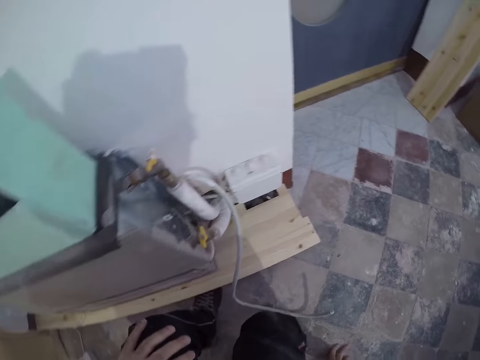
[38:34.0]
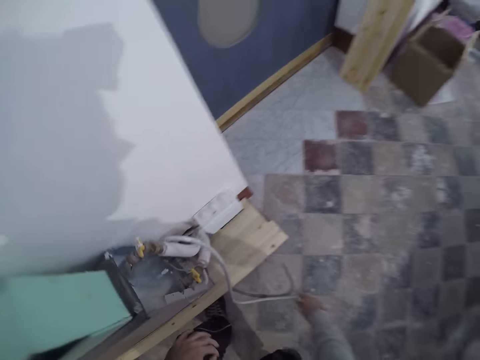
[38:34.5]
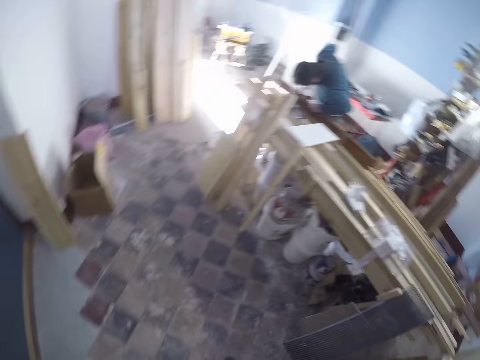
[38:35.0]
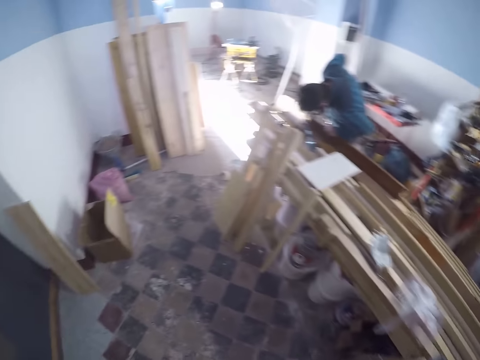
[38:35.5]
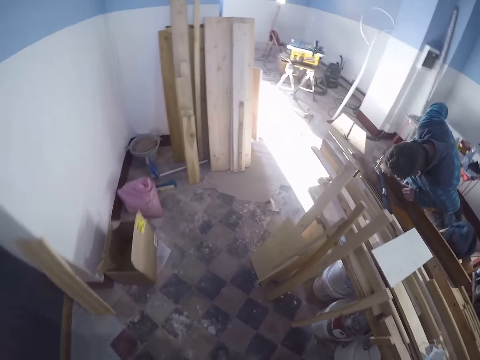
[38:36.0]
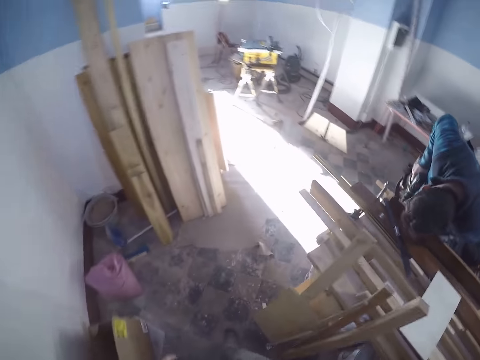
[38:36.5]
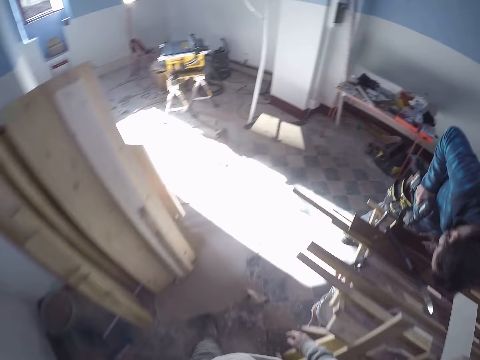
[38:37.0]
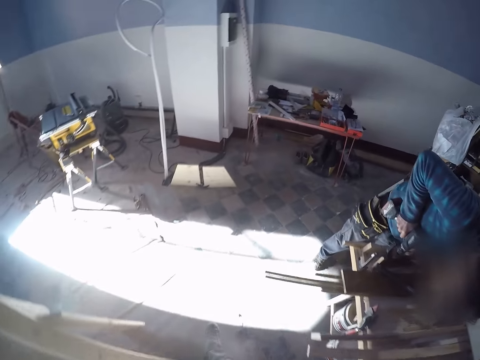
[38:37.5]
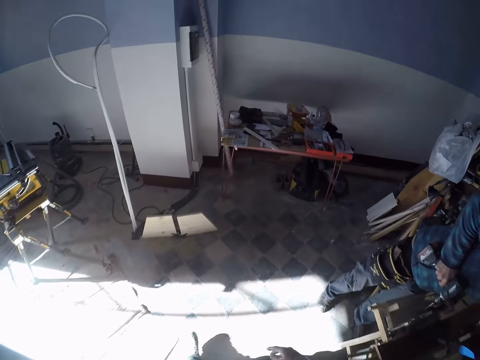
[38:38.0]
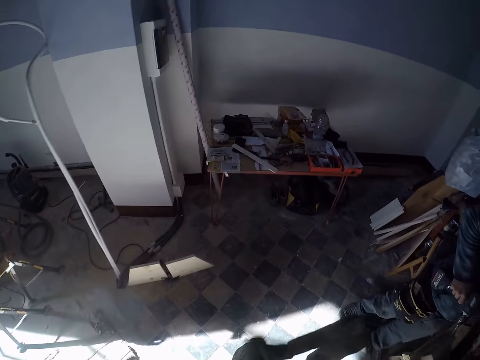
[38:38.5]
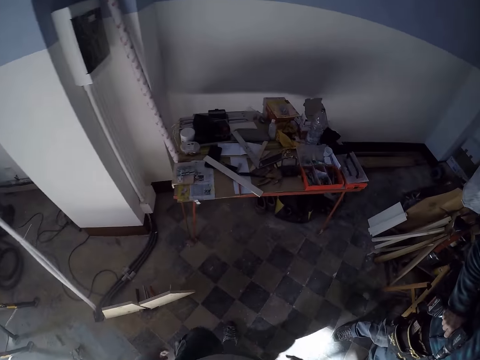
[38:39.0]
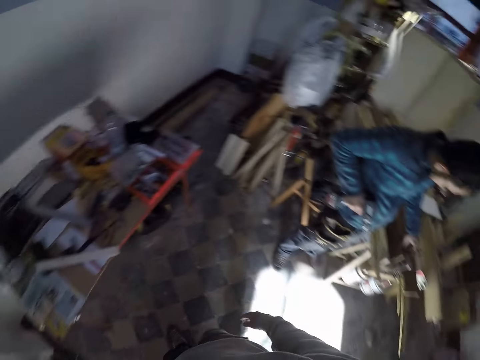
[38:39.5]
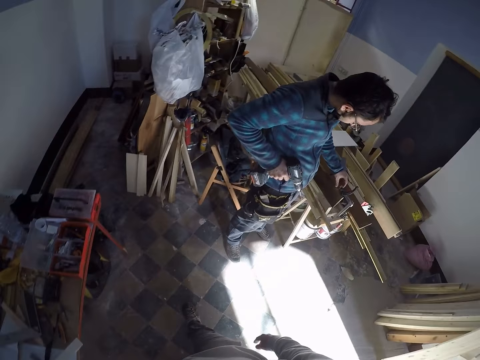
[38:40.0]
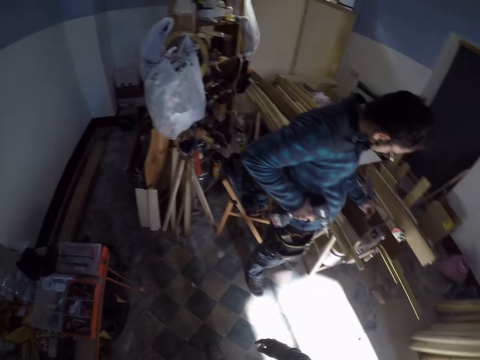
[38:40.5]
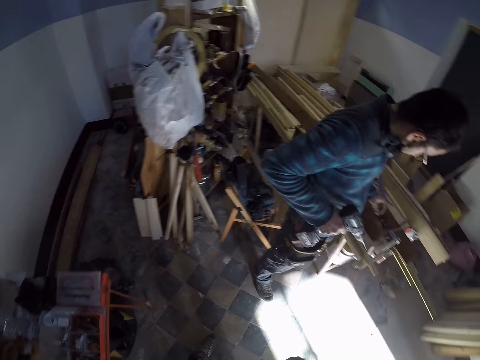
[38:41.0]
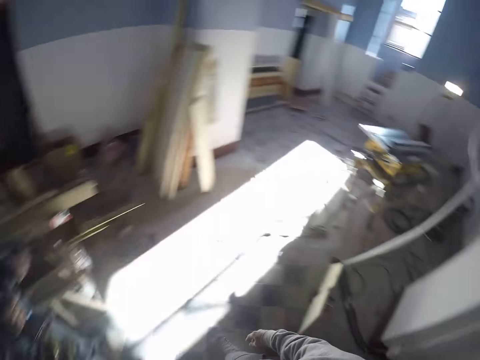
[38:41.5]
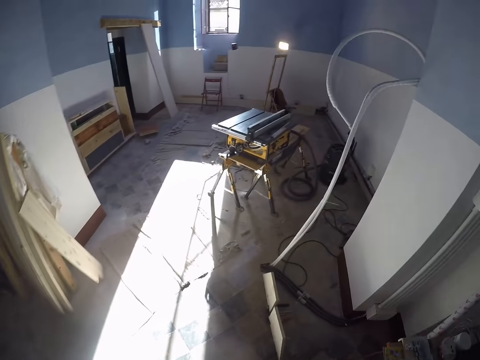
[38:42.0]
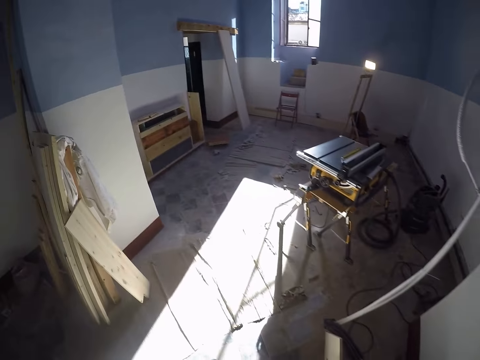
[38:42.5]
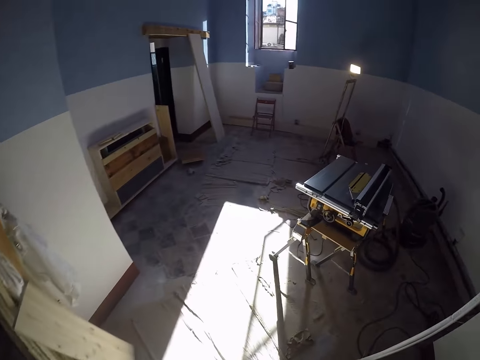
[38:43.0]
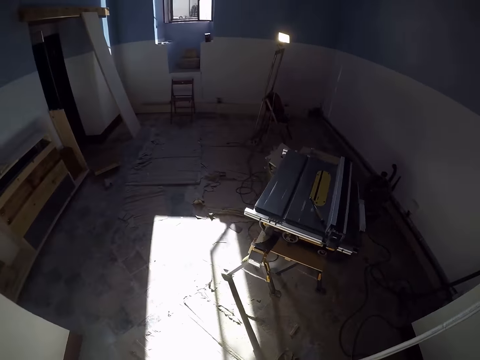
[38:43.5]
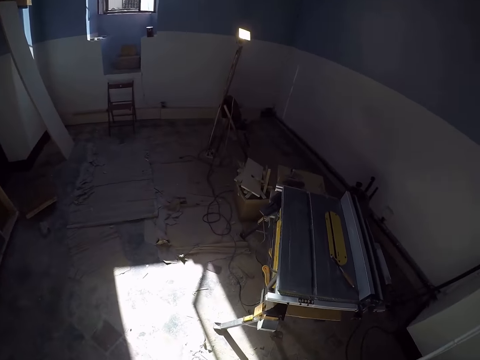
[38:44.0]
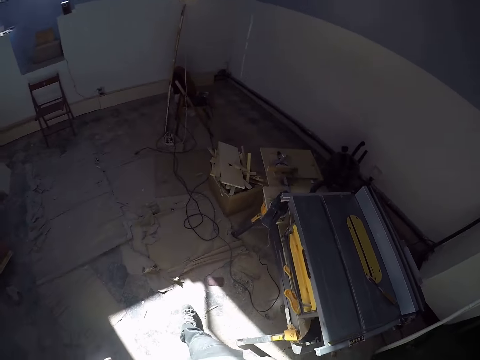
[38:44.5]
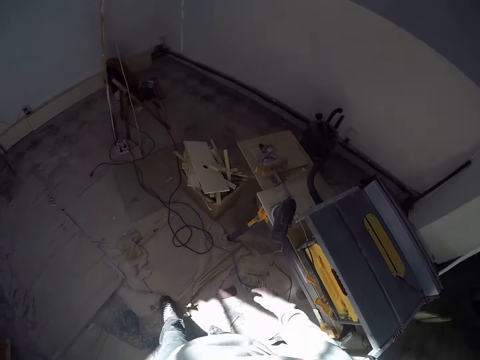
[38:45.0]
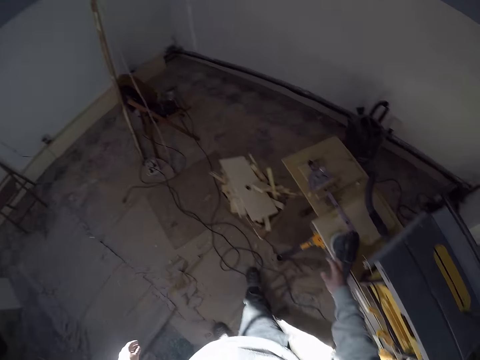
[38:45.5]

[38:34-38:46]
The camera wearer stands up and walks around. A man drills a wood on a table with a power drill on his right hand. The man adjusts a G-clamp on the table with his left hand. The man looks on the woods. The camera wearer looks around the room. They walk around.

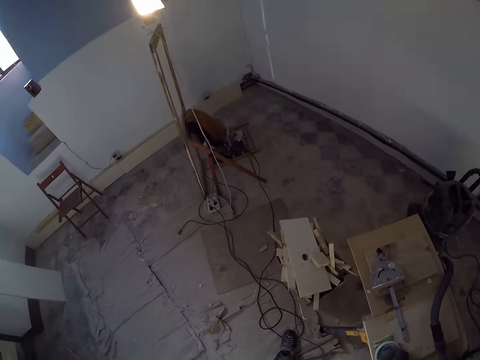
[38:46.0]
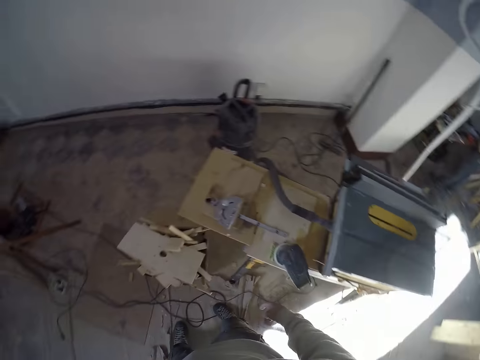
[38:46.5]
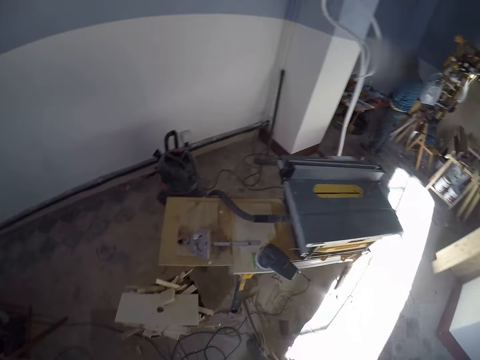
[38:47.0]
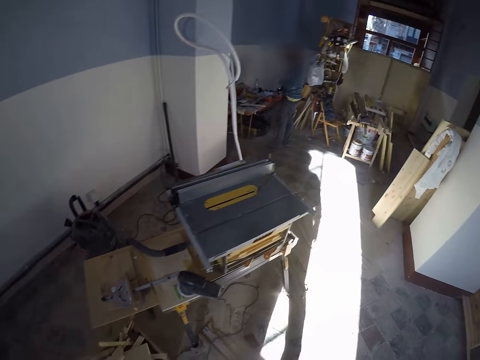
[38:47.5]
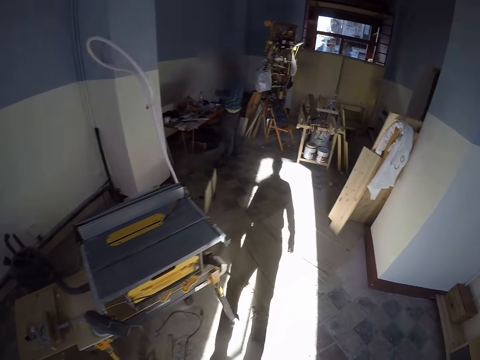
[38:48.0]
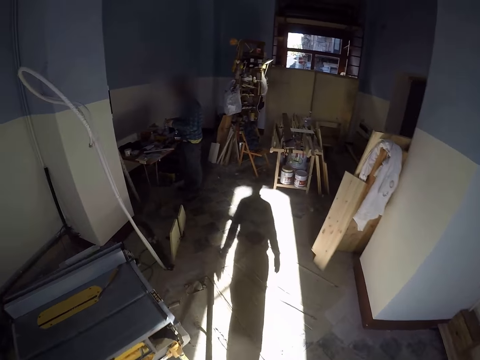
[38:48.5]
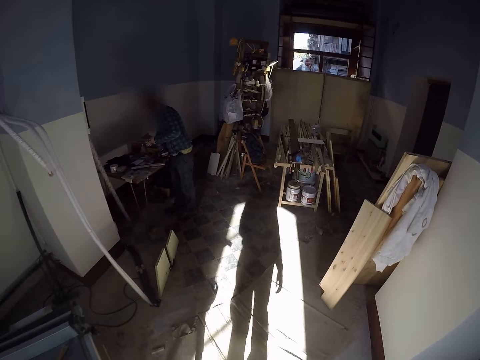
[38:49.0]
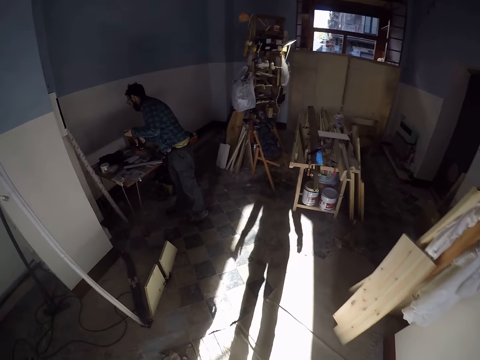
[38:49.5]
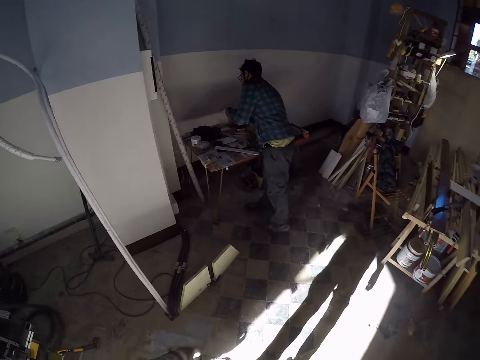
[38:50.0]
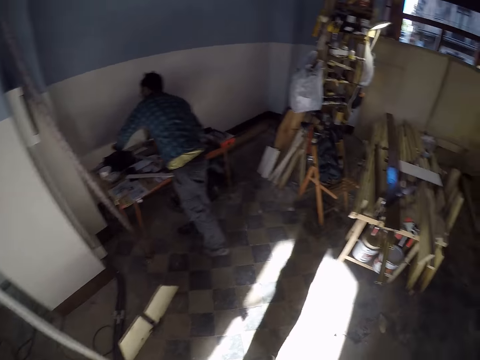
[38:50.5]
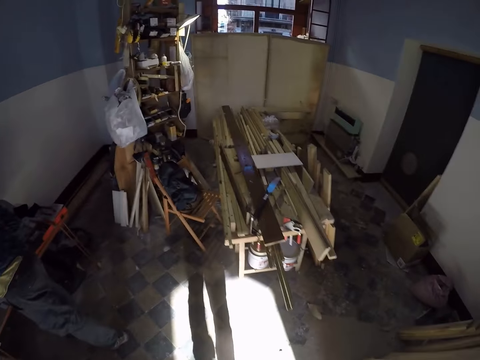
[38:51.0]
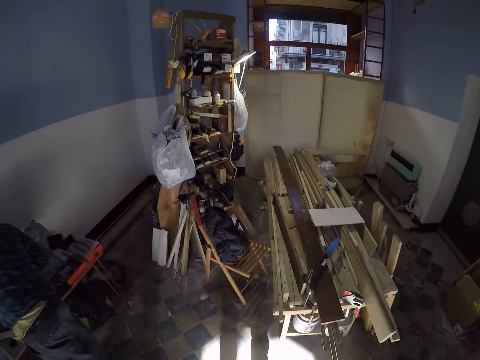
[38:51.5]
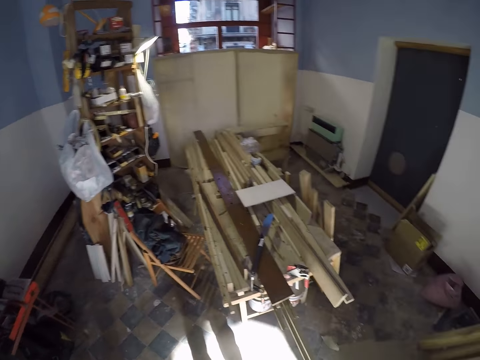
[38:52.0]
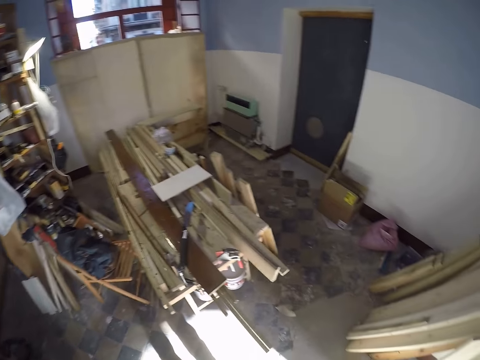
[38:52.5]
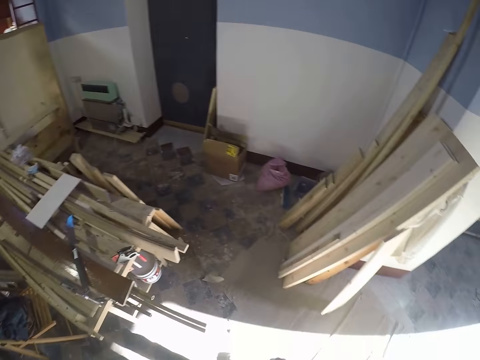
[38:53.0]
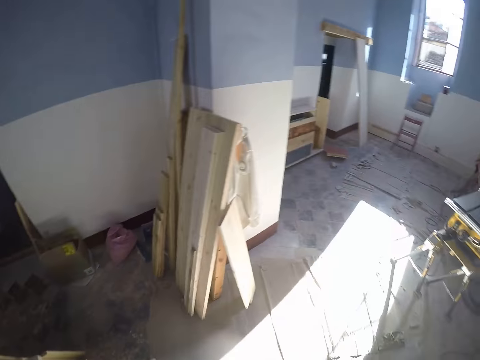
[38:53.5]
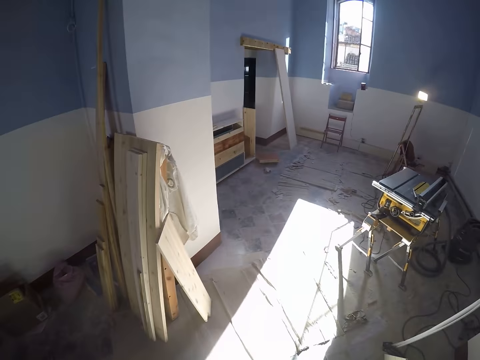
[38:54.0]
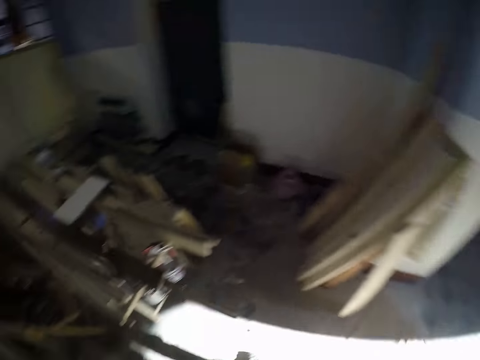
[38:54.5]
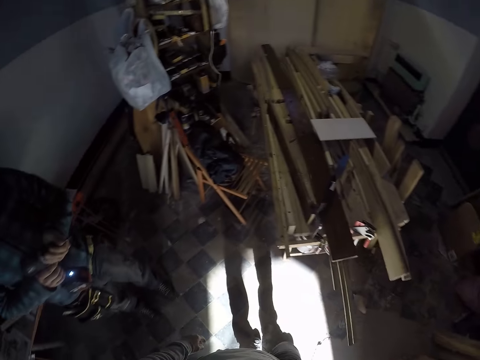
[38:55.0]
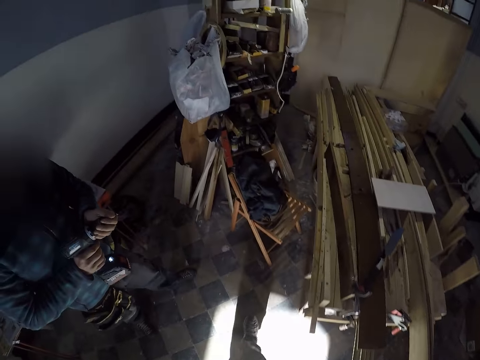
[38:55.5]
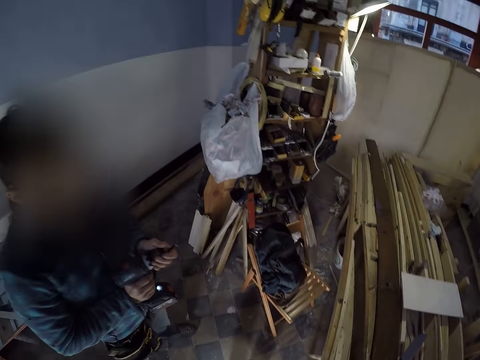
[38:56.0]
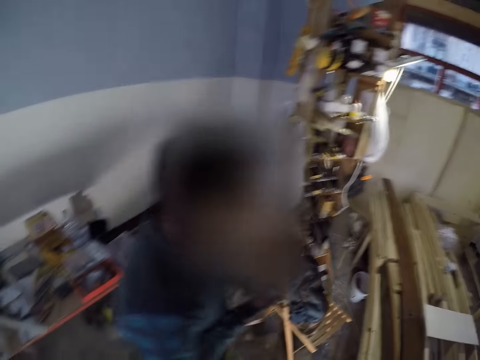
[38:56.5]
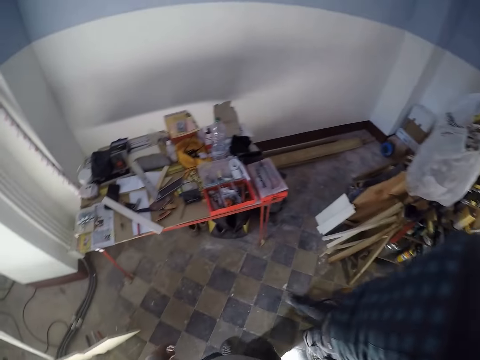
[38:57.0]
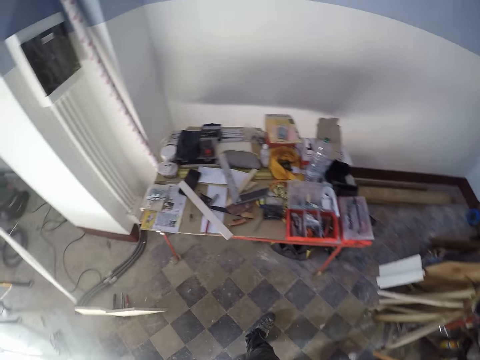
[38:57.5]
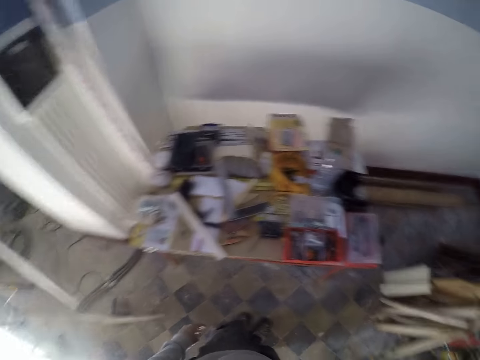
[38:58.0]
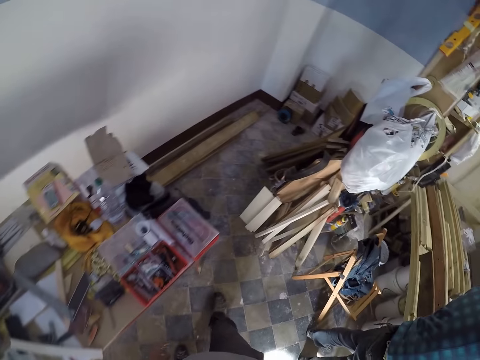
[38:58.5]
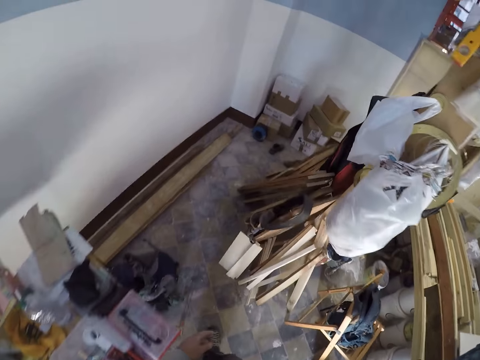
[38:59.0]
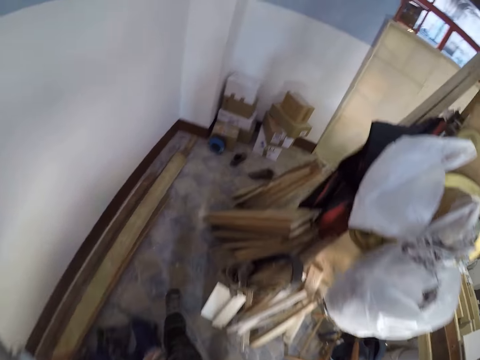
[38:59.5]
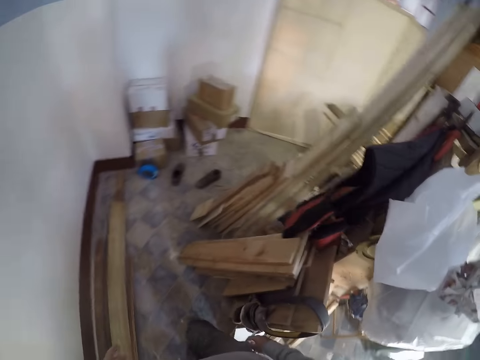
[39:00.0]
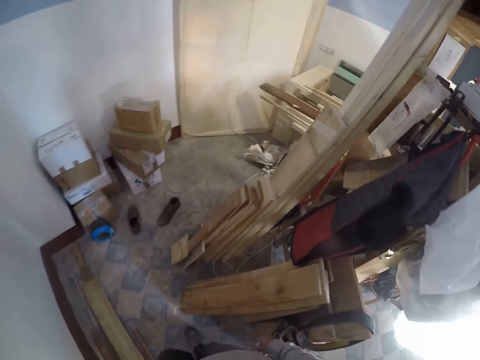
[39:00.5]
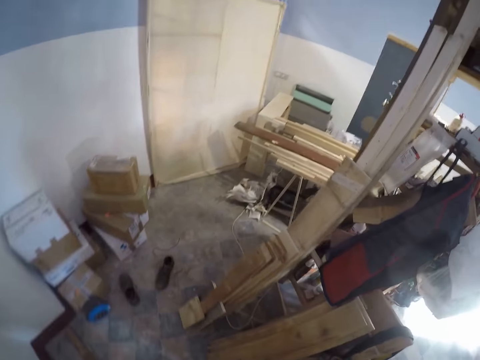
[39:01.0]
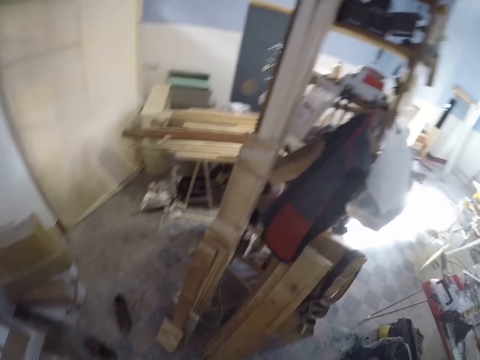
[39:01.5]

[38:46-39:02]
The camera wearer taps on a sandpaper machine, looks around, and walks around. A man passes the power drill from his left hand to his right hand. The man searches a table with his left hand. The man holds the power drill with both hands. The man walks around.
